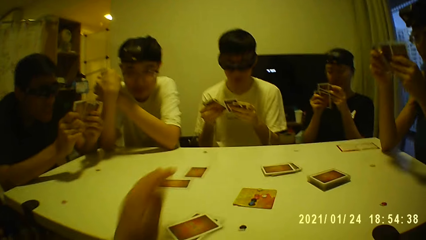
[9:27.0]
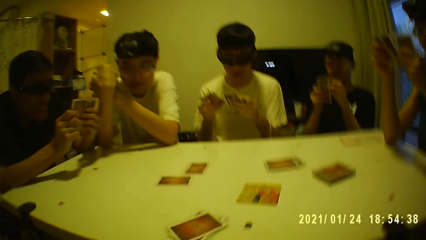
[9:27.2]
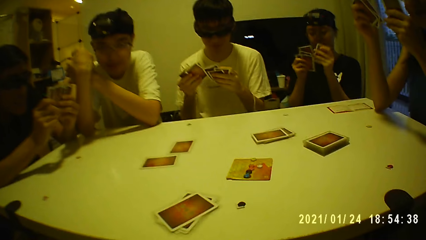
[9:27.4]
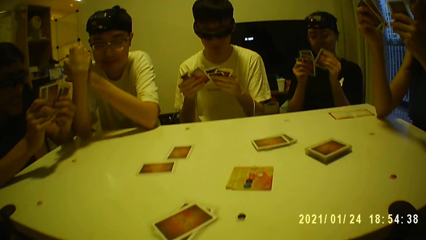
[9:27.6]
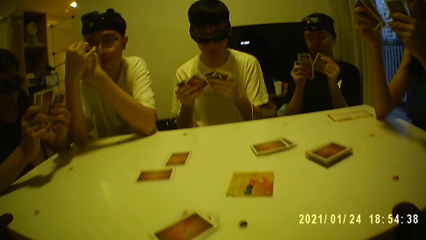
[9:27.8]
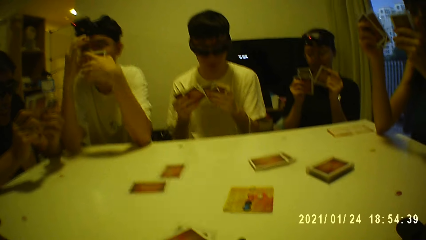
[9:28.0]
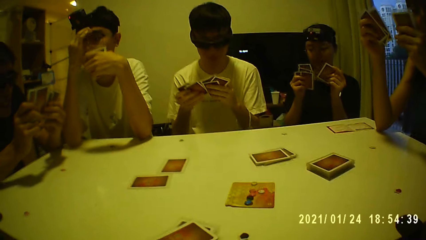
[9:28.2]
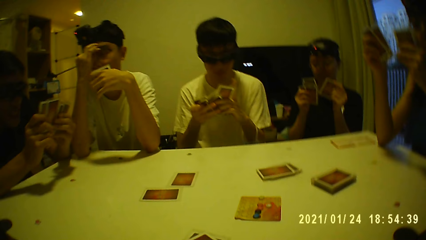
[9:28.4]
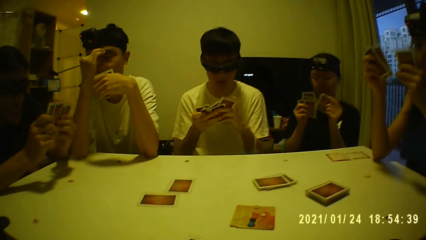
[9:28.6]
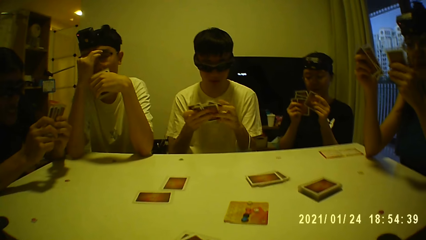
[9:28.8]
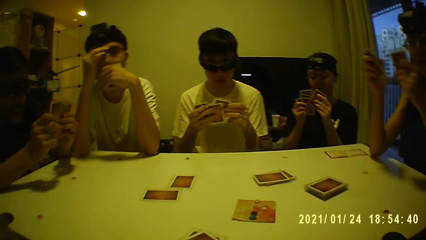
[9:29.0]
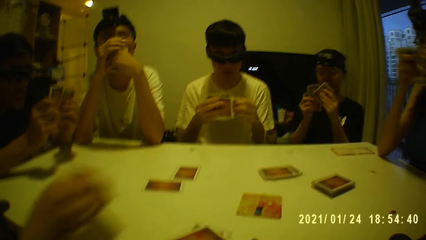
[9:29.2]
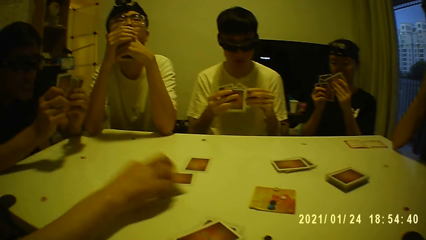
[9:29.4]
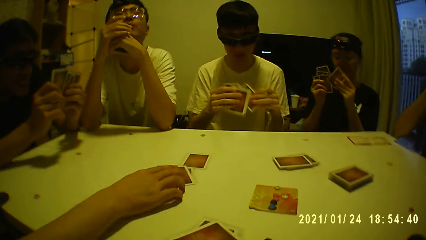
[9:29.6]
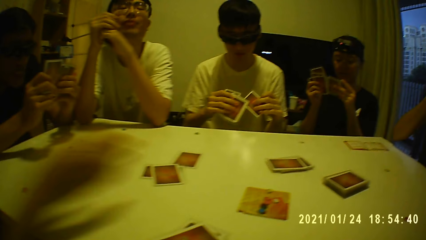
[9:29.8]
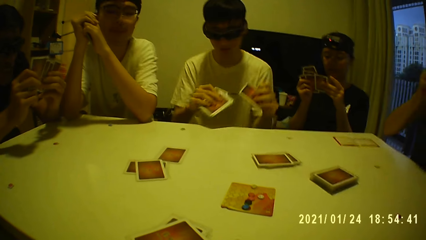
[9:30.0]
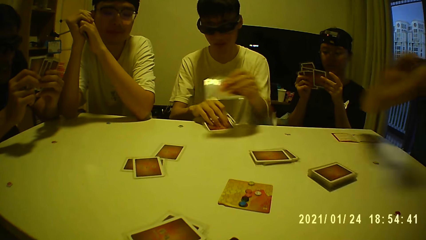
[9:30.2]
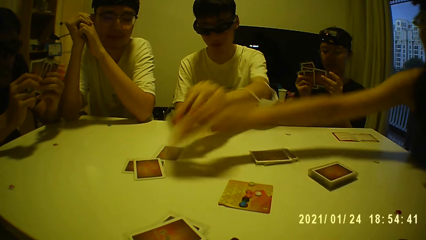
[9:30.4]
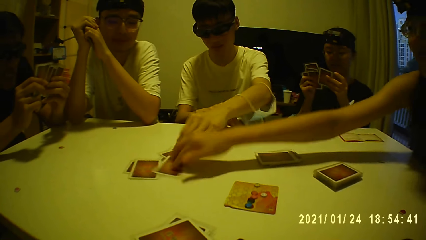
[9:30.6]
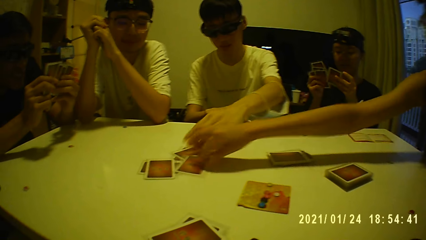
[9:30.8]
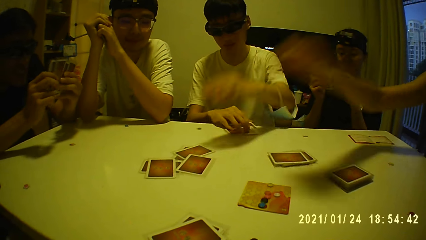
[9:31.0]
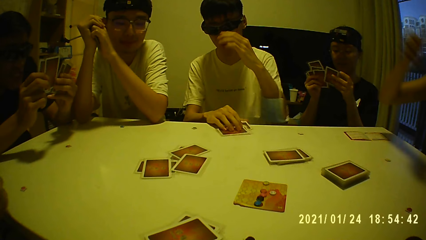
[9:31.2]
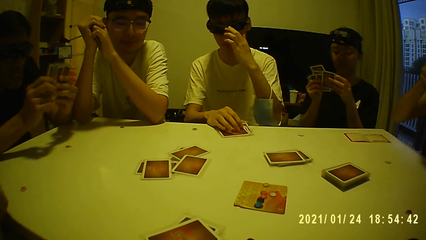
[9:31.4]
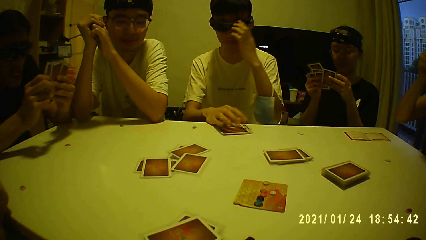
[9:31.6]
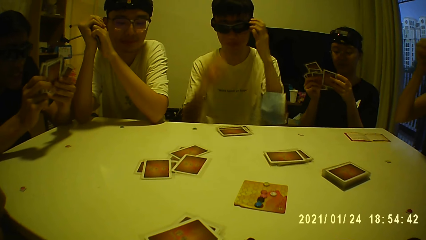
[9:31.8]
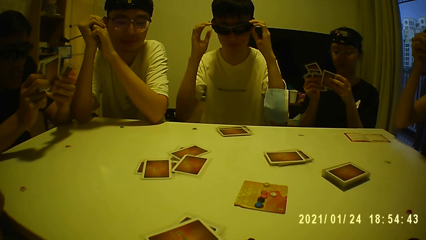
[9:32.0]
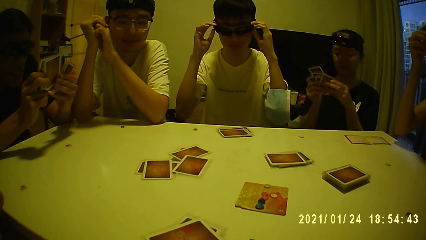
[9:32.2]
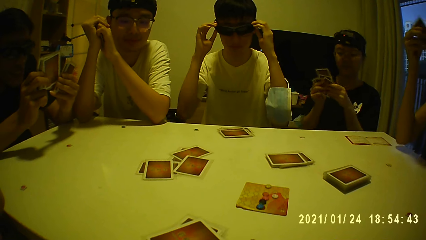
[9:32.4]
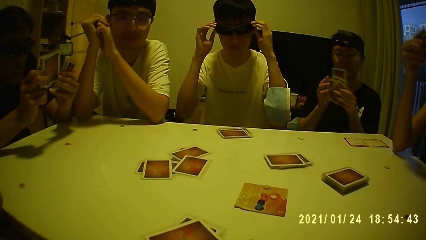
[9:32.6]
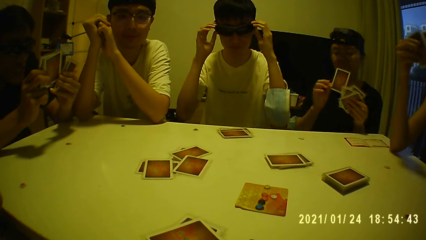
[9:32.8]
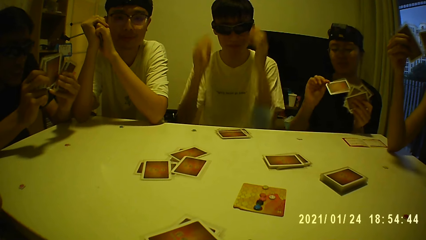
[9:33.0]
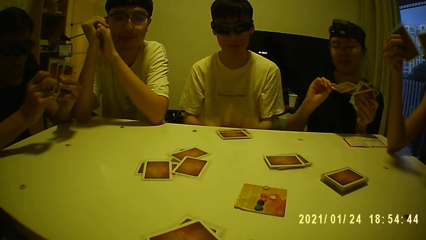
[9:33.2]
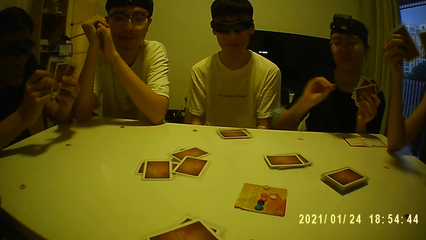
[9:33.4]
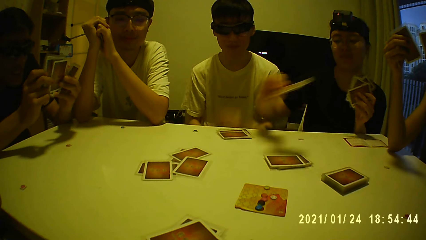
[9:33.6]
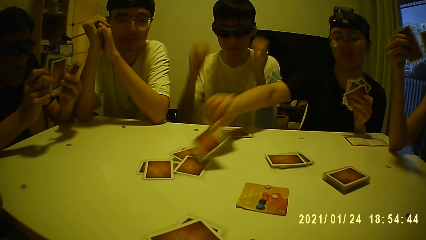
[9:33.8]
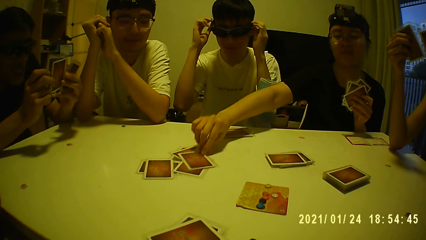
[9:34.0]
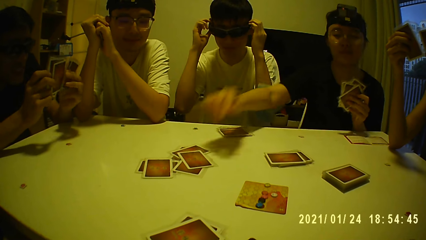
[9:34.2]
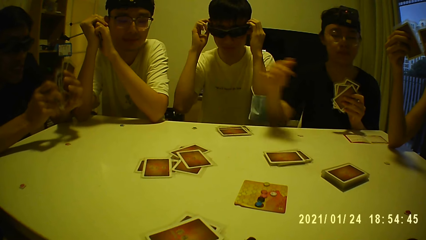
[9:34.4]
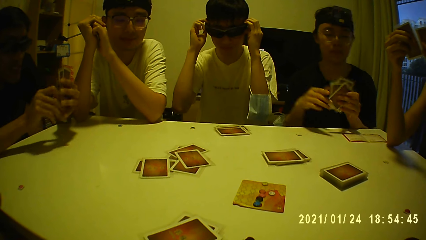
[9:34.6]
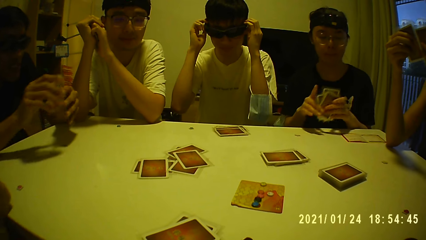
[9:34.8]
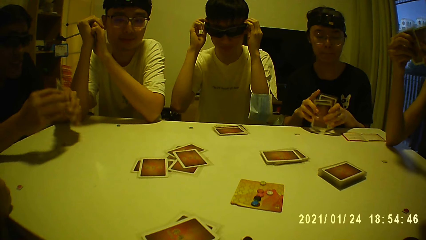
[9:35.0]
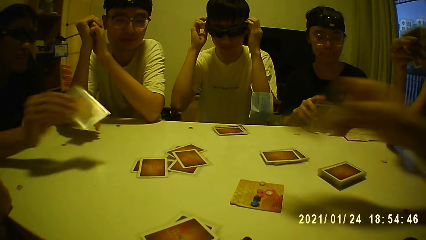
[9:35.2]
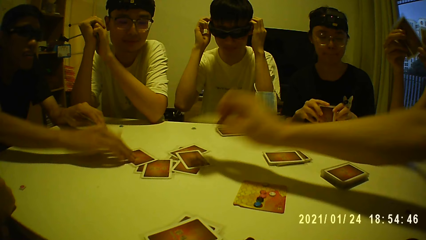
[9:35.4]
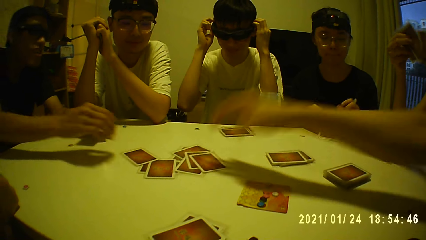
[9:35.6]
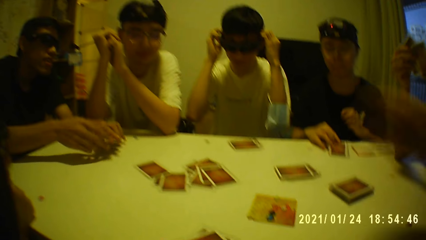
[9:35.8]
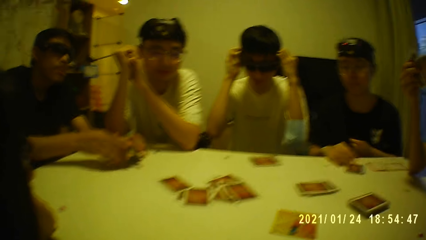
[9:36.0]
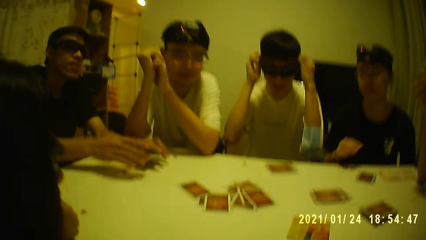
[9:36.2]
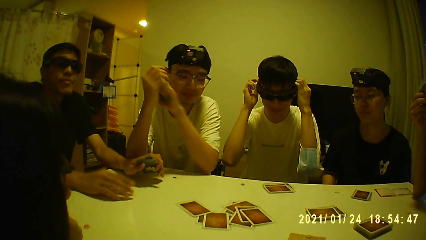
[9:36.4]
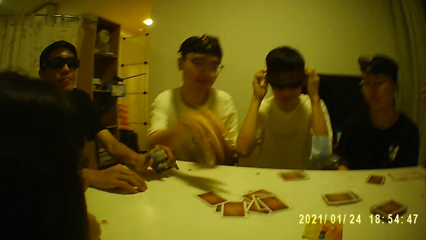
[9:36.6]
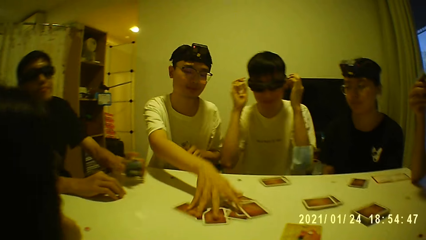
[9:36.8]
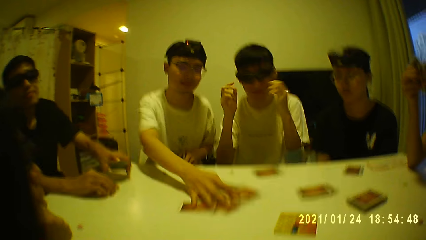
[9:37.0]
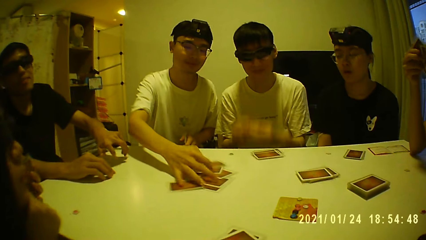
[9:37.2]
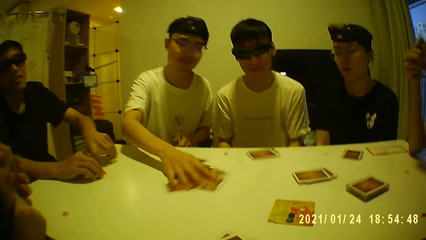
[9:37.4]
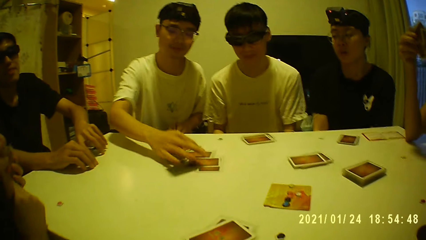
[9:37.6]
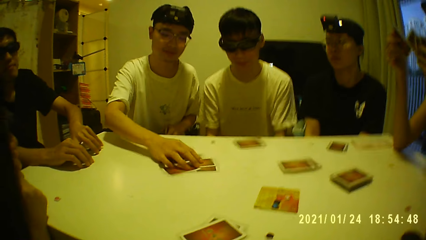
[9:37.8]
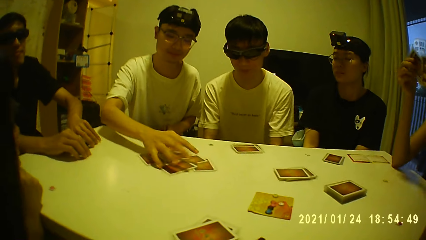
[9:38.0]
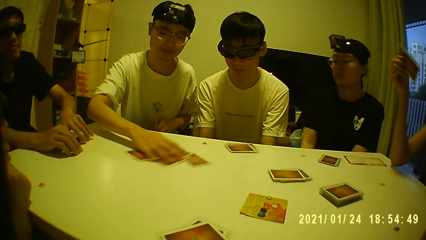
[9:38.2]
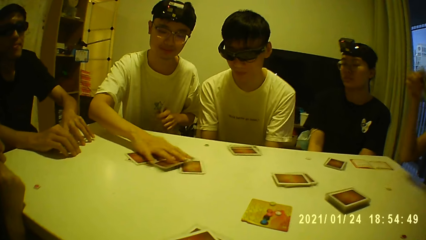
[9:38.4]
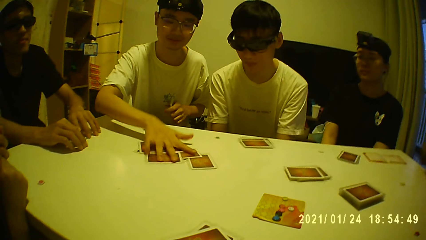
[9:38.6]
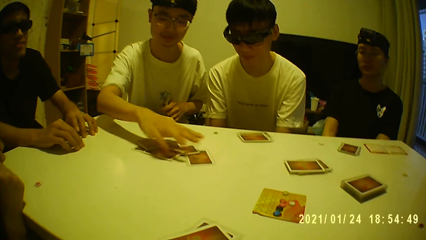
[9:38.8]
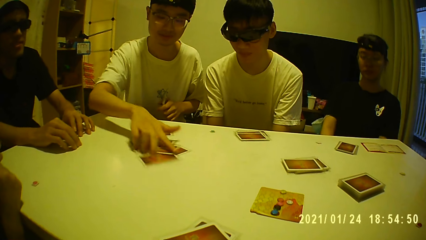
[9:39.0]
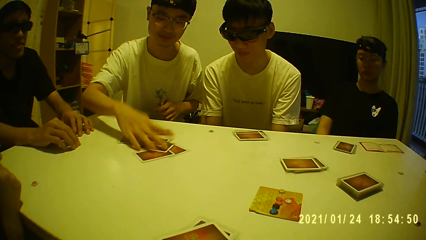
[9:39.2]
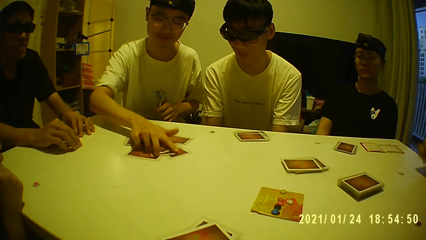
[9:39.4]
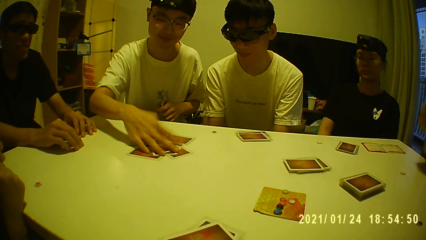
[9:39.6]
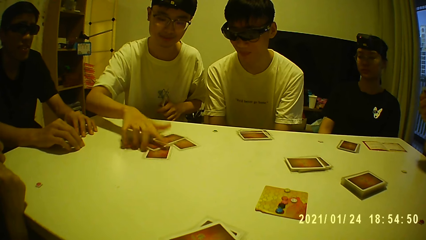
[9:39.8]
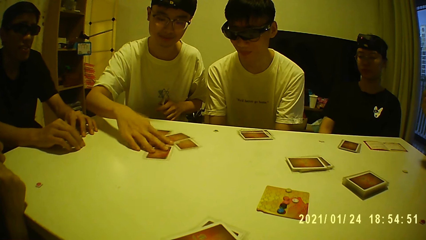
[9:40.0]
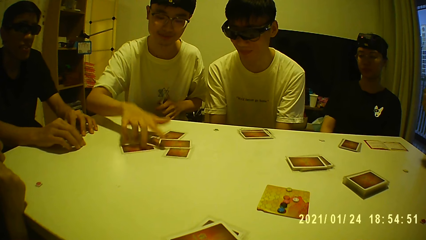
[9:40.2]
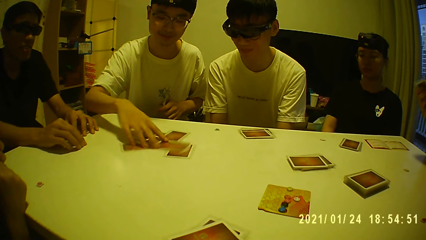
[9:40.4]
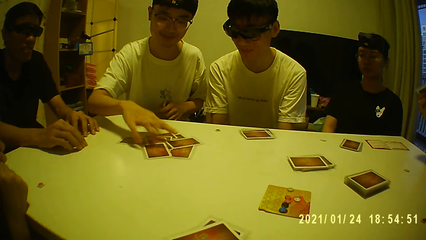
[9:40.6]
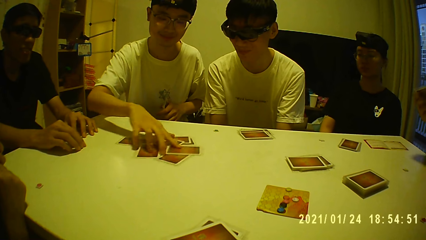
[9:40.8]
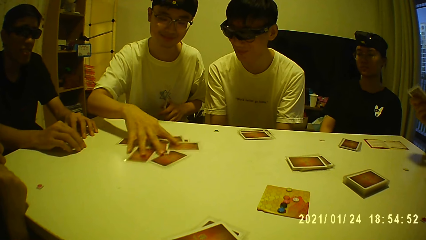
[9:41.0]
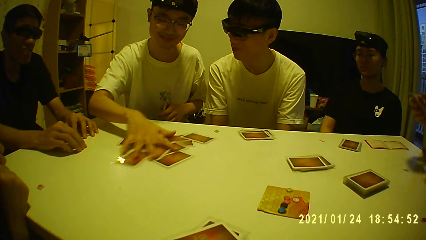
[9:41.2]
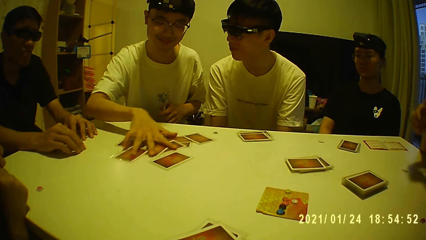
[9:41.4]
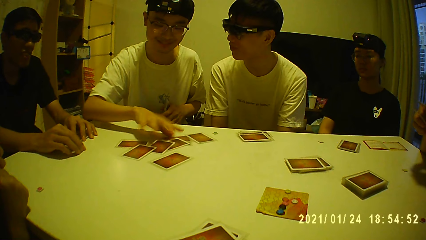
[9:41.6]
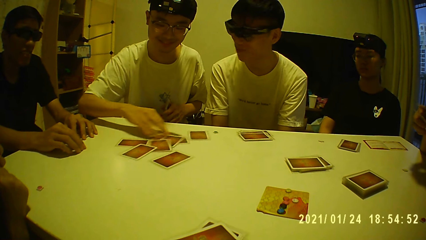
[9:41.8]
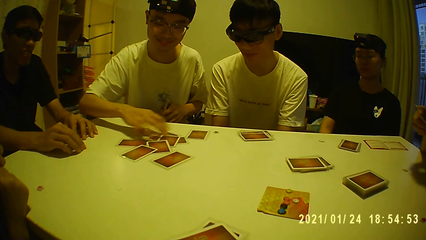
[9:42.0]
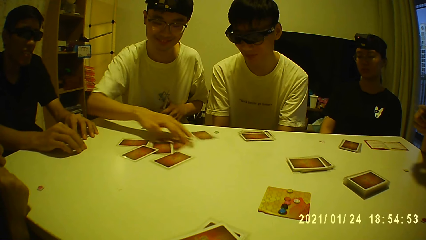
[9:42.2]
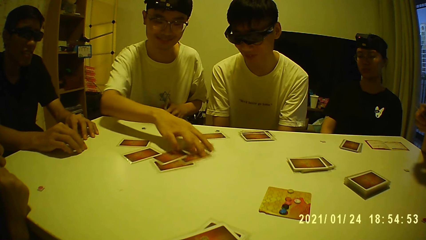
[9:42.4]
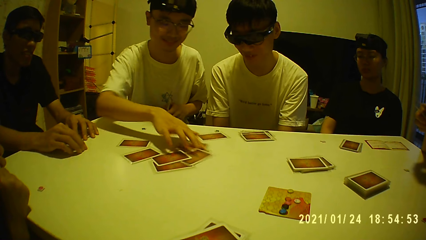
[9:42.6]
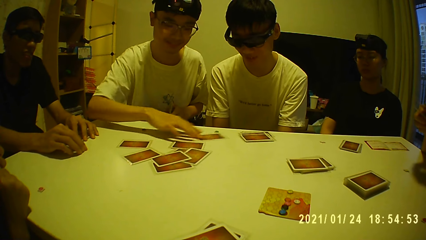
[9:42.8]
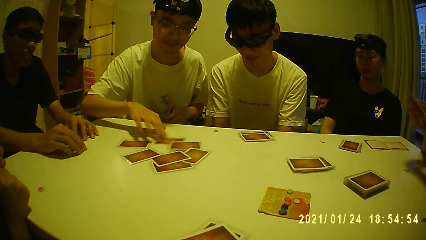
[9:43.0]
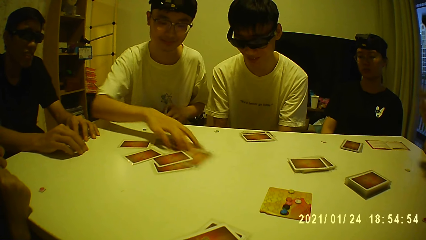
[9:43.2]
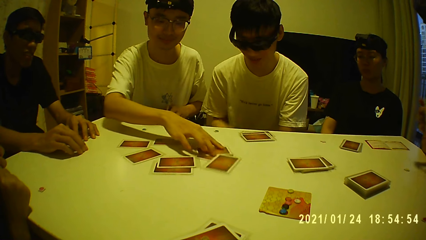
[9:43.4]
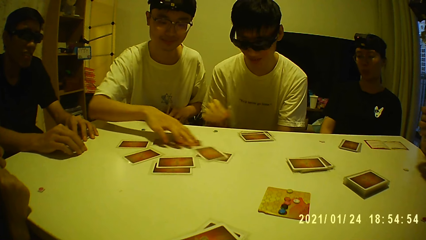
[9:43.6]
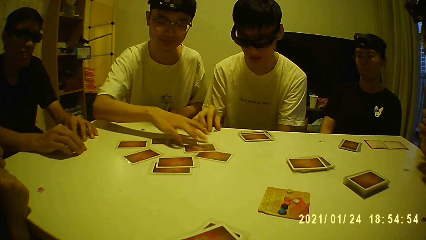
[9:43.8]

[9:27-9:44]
A person puts a card down. A man puts a card on the table with his right hand. A woman puts a card on the table with her right hand. The man touches his head with his left hand. The man adjusts goggles. The man touches his head with both hands, drops both hands, and touches his head with both hands. Another man puts a card on the table with his right hand. Another man puts a card on the table with his right hand. Another man puts a card on the table with his right hand. Another man shuffles the cards on the table with his right hand. The first man drops both hands.
